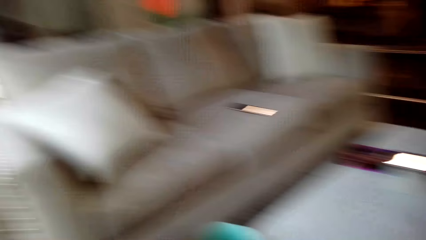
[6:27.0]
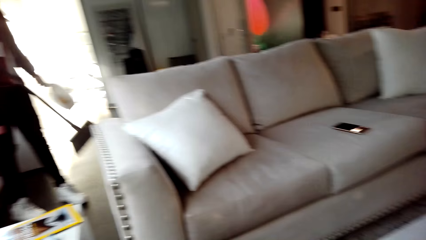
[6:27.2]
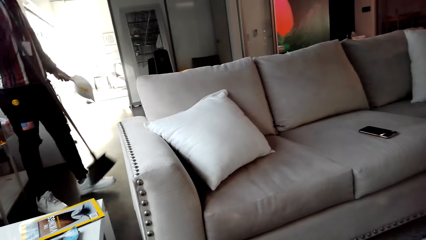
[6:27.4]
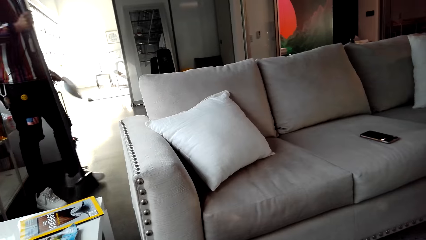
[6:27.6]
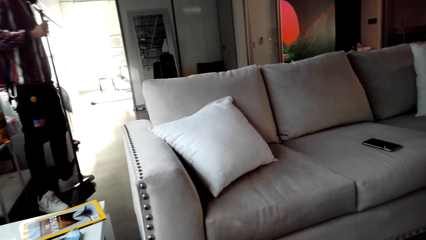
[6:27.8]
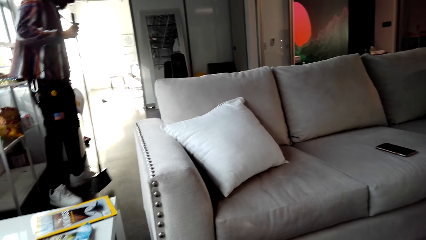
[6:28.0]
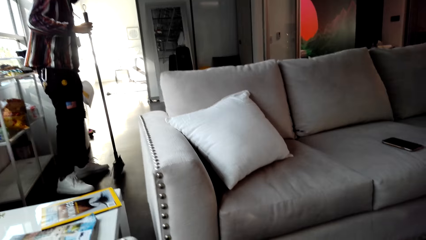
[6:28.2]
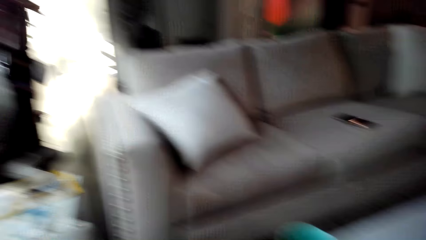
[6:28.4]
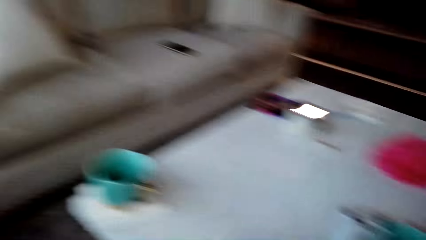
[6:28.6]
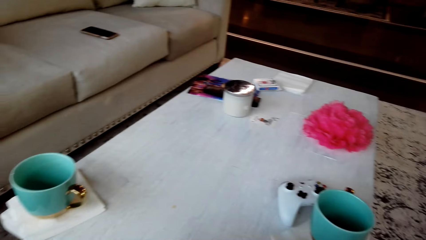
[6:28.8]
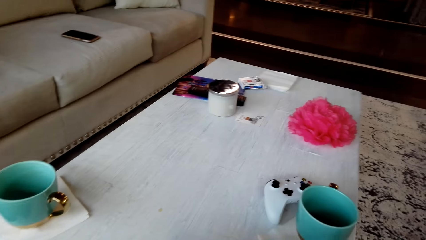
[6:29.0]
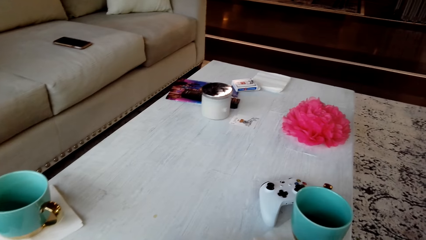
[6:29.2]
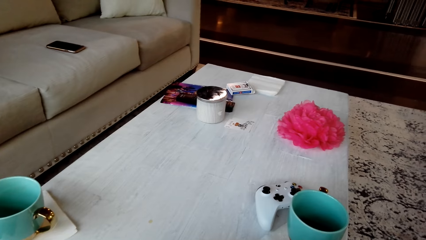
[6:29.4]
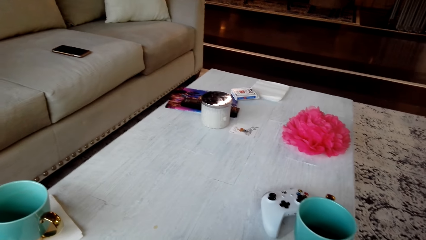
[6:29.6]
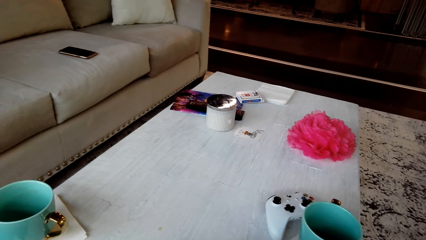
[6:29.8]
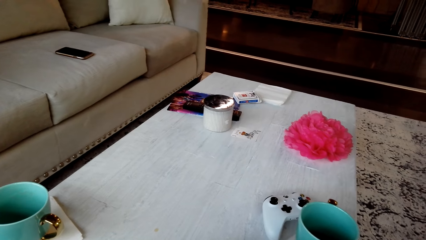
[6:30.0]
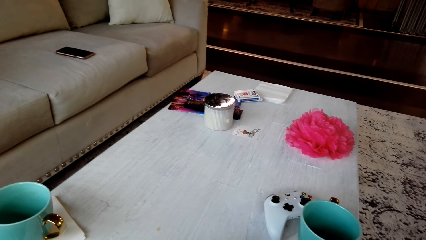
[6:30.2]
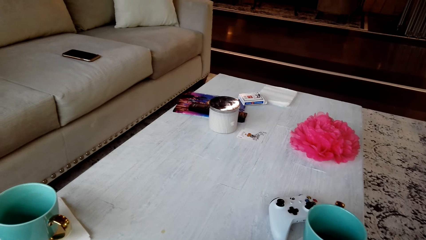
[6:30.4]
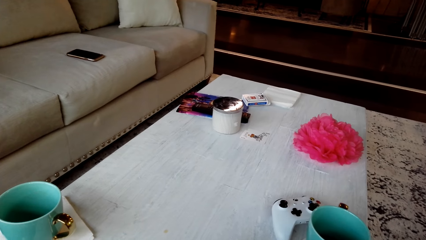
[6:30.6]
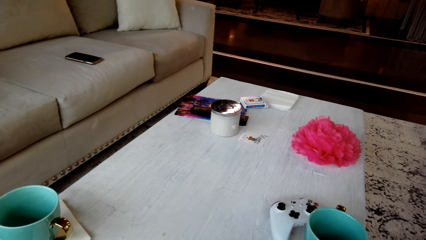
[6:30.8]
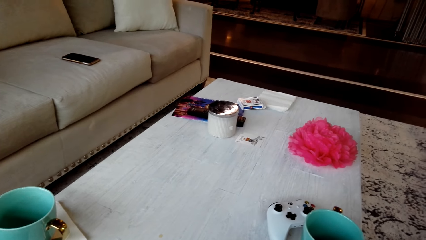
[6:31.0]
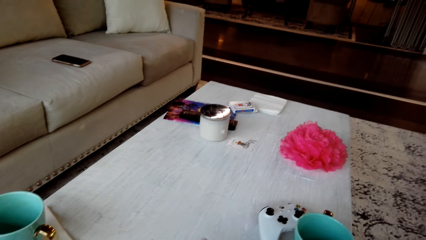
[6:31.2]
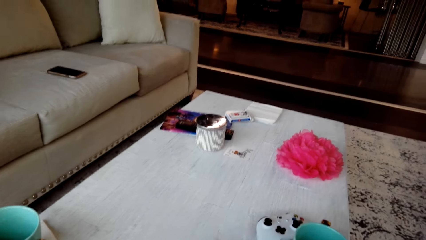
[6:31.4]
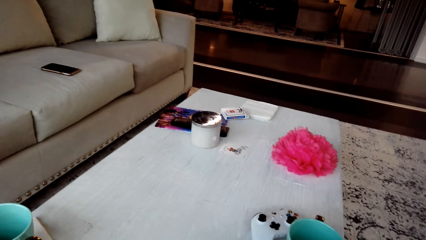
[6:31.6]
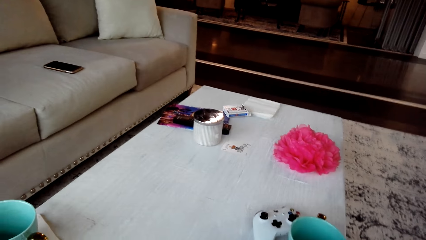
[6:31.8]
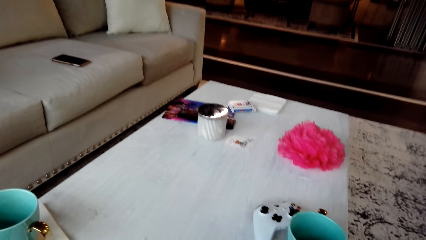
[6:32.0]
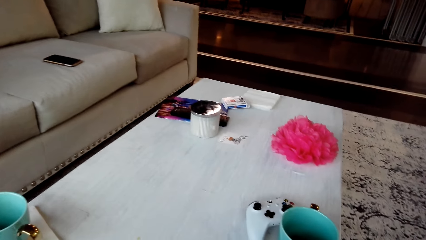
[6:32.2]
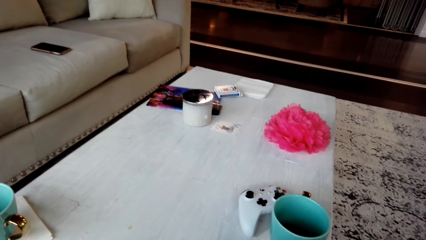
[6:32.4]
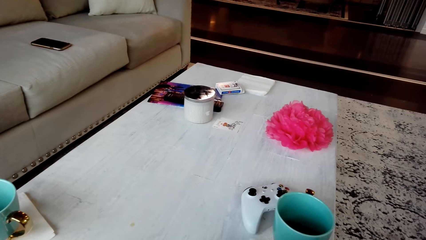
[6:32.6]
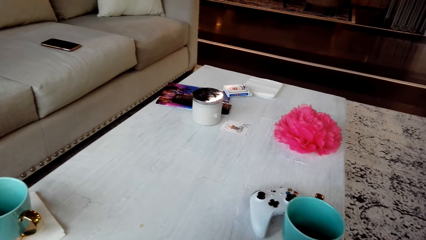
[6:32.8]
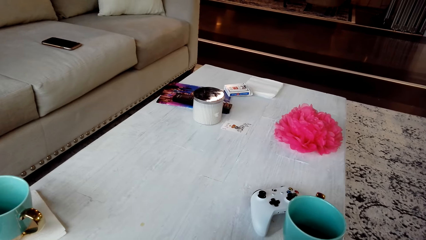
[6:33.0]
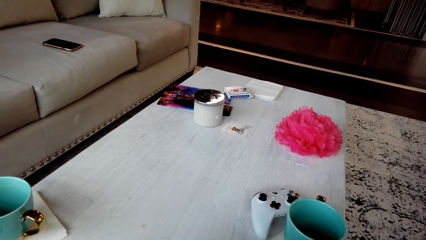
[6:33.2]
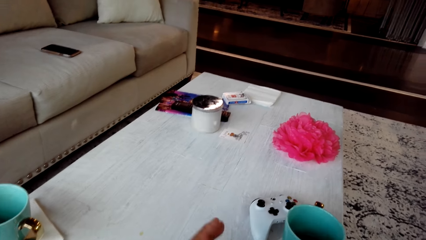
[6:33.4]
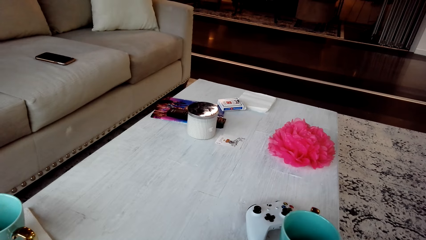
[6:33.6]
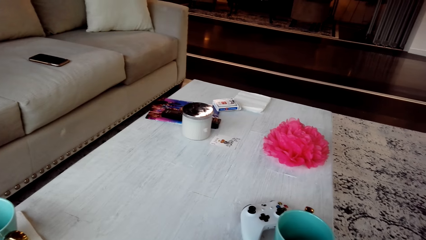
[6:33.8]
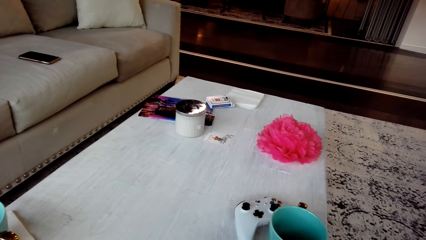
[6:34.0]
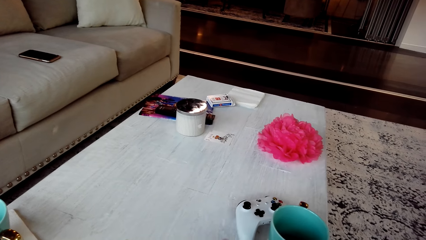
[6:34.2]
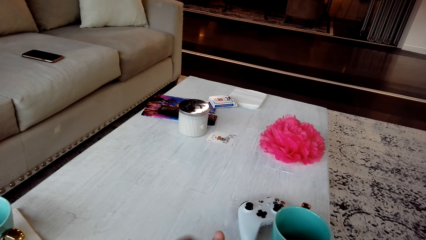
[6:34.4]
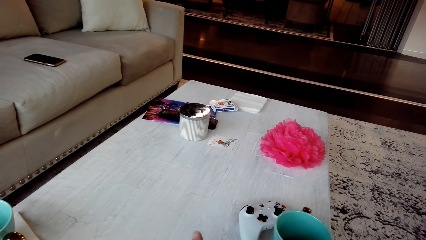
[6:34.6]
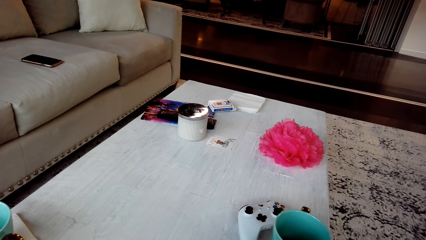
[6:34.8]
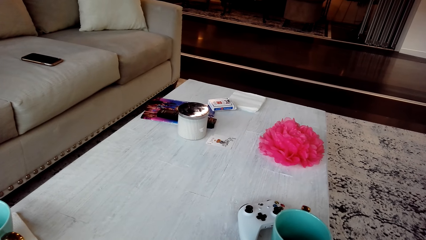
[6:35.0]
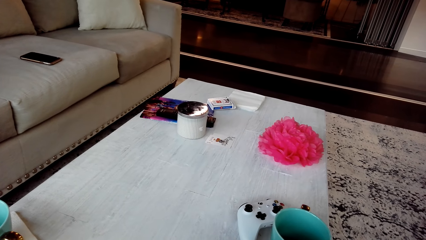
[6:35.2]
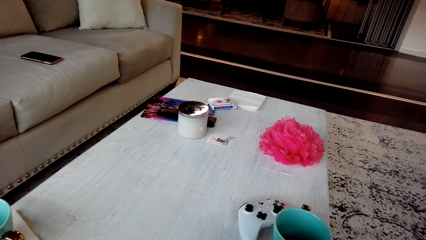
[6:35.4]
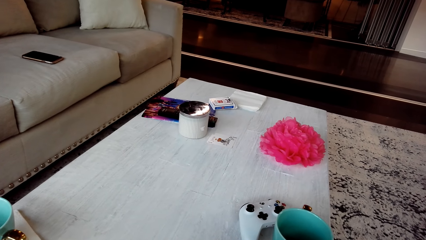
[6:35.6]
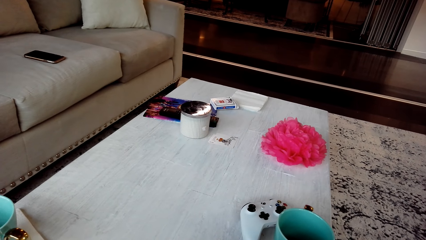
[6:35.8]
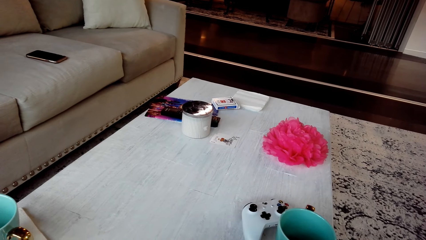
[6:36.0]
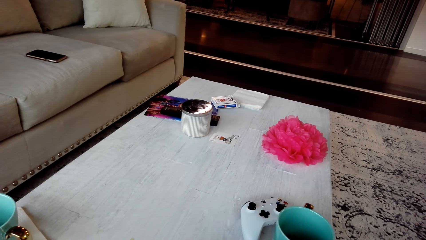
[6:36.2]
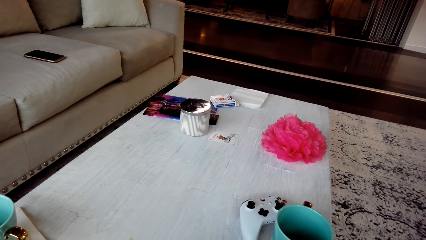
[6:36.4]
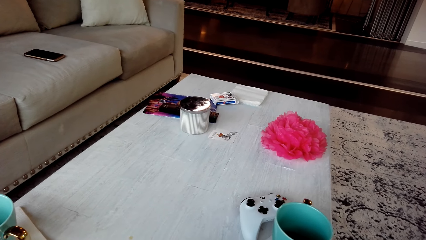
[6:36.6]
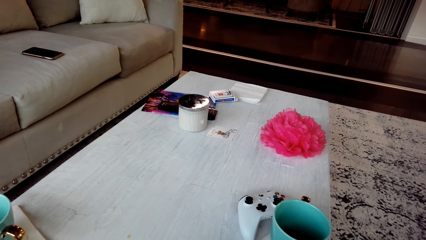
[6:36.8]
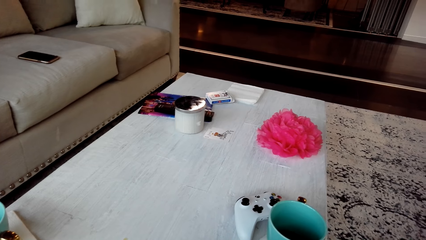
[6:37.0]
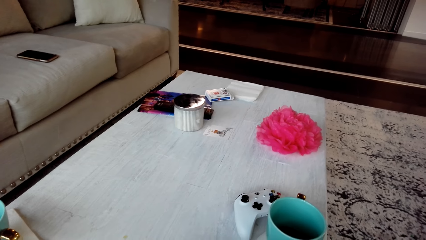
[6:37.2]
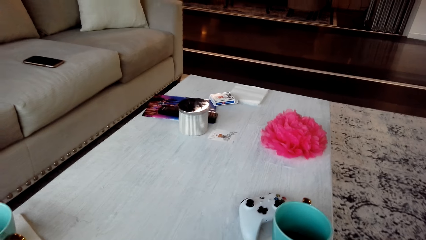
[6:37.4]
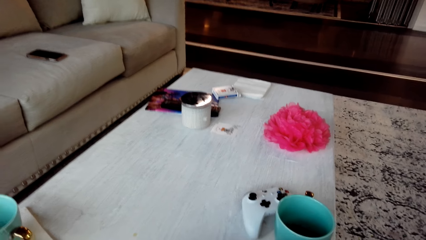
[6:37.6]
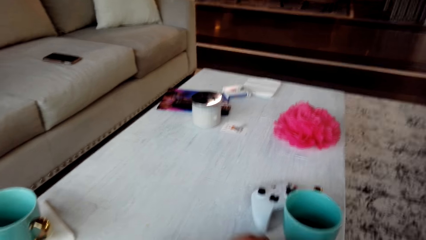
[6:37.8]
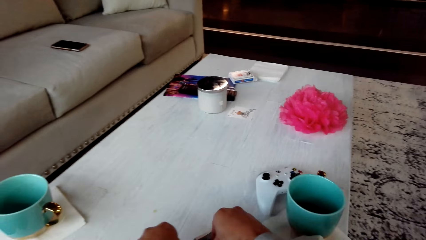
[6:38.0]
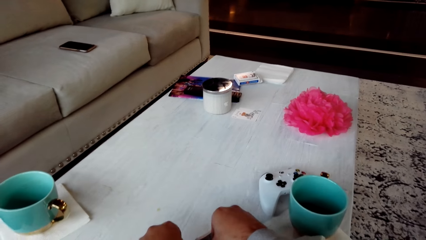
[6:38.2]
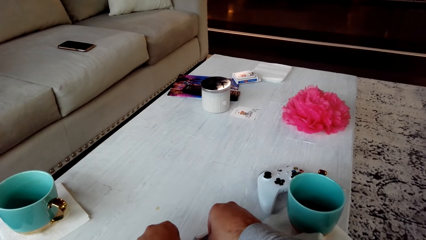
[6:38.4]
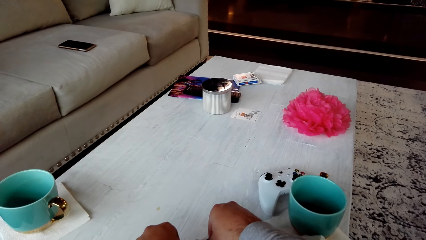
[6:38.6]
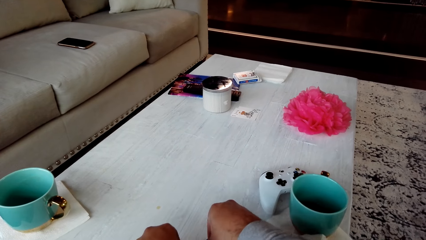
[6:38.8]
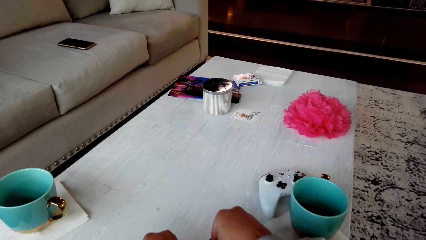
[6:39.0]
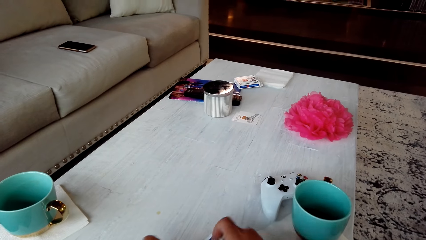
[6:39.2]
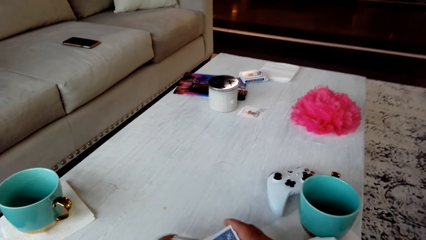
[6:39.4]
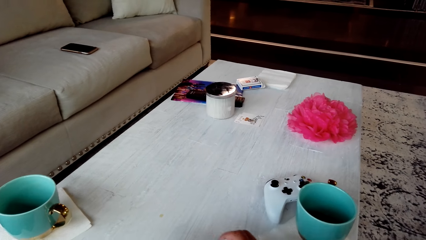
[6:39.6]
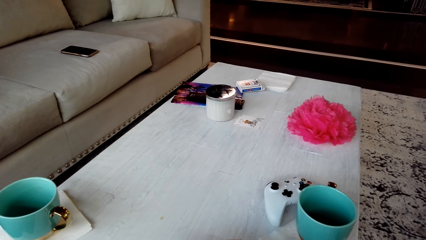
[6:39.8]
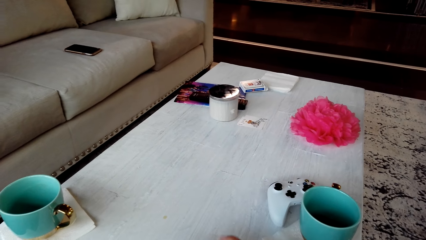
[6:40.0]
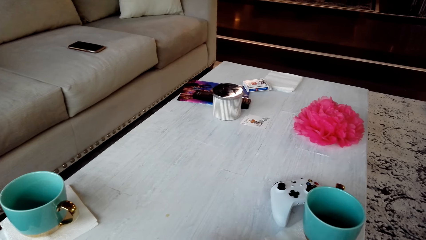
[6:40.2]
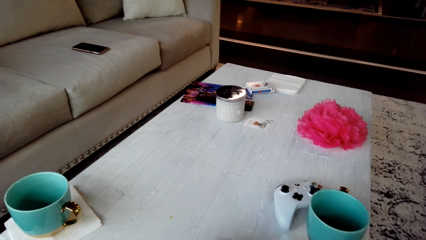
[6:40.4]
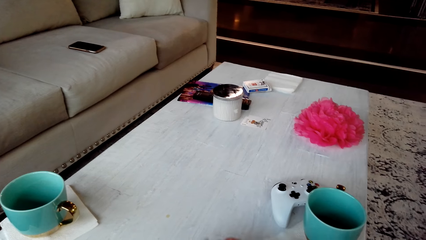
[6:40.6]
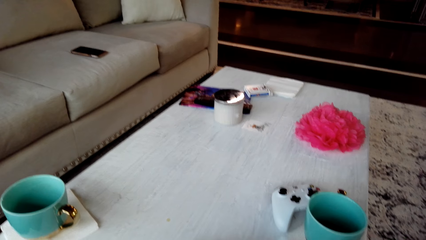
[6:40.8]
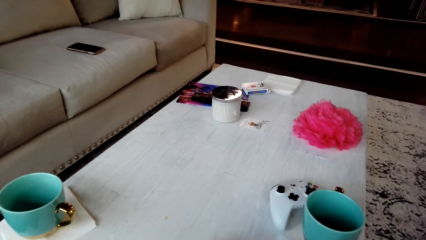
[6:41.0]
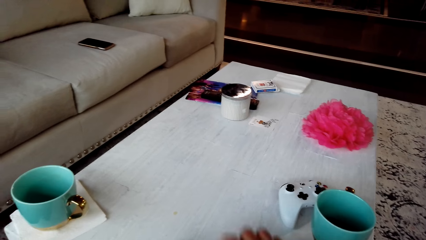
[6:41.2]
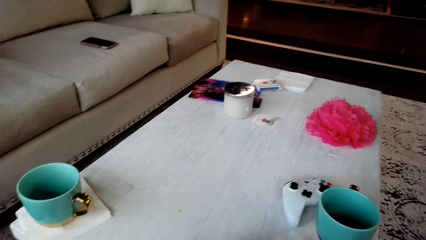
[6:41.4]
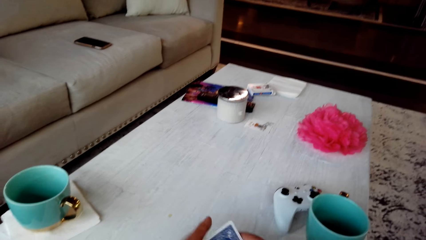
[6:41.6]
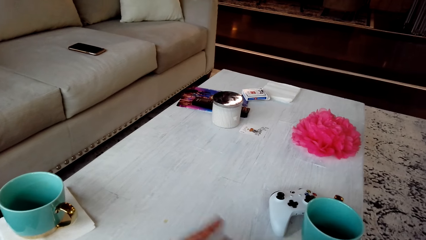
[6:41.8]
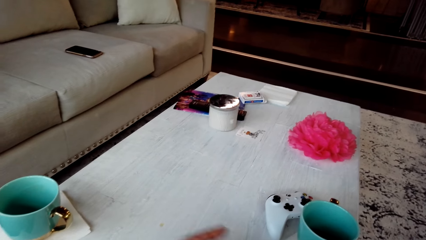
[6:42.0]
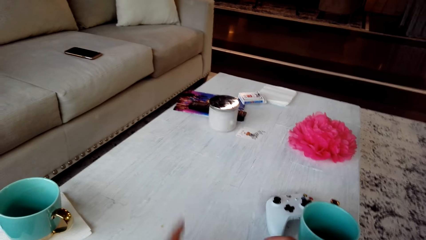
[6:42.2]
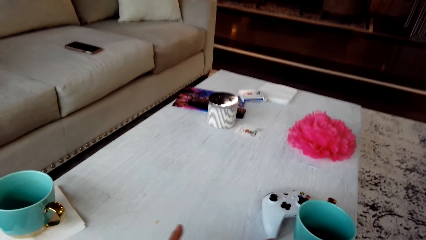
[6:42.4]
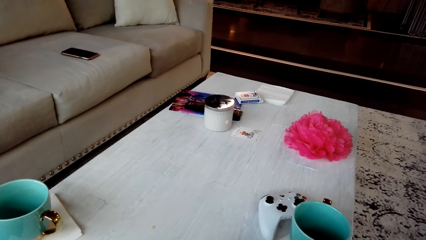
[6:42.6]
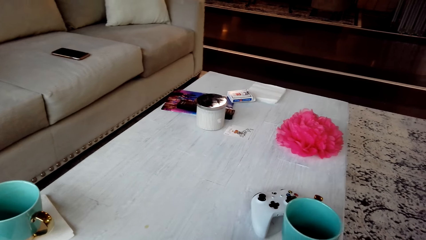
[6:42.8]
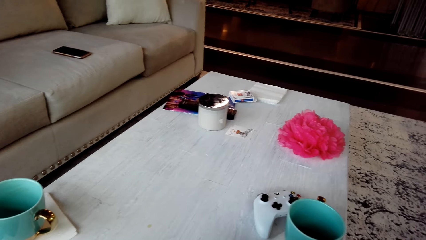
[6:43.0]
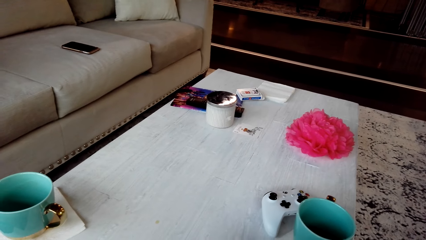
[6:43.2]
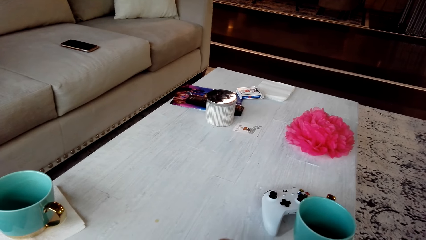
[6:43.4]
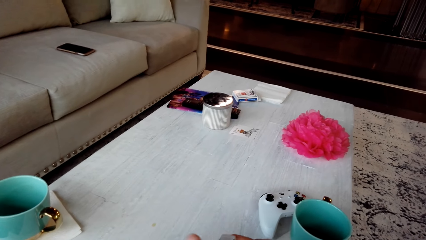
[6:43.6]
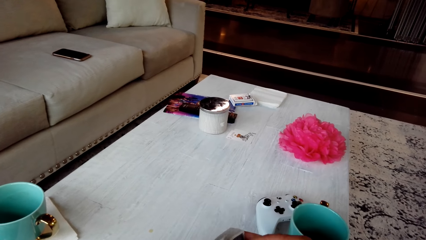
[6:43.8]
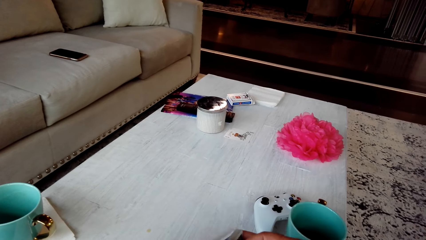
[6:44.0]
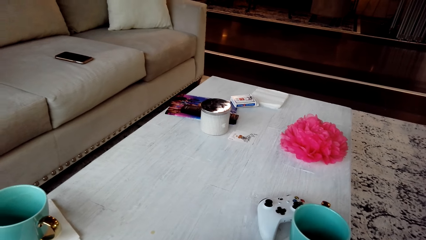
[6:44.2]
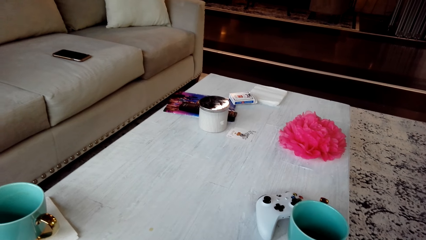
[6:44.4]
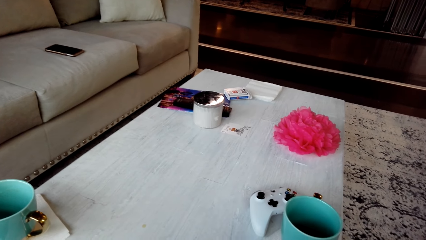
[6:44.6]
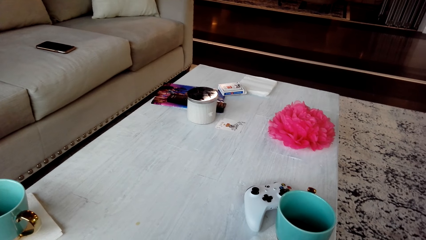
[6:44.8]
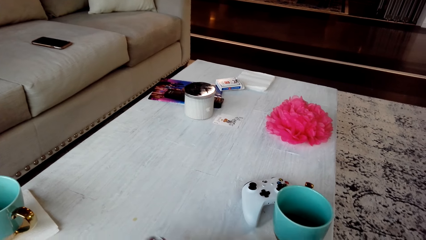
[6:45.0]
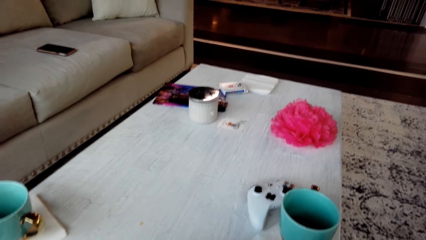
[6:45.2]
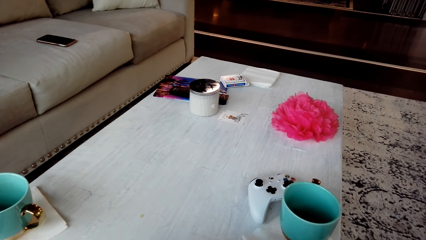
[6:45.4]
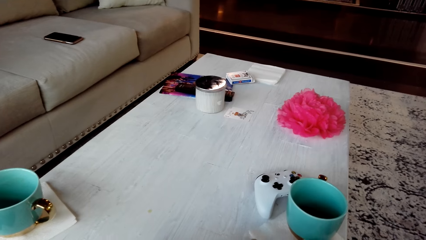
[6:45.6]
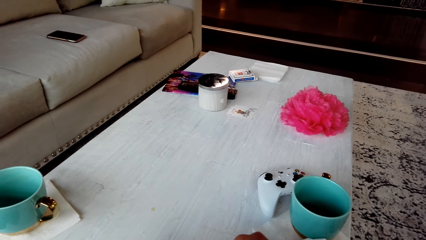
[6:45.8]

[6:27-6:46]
A man holds a broom. The man picks up the broom. The camera wearer converses with the man. They look around the table. They shuffle cards.
